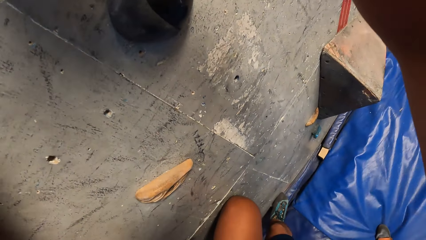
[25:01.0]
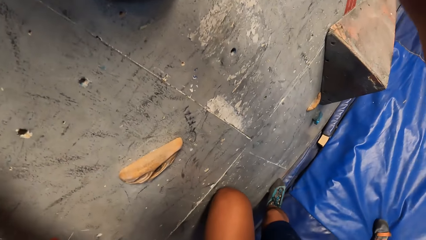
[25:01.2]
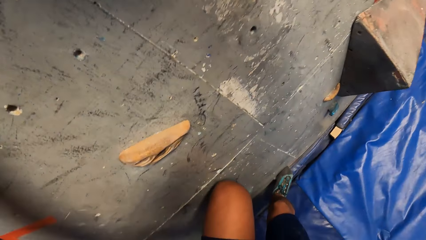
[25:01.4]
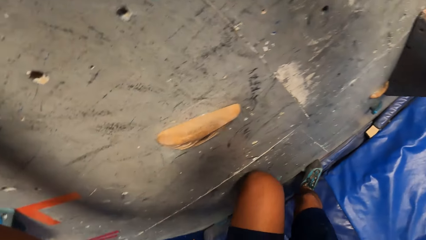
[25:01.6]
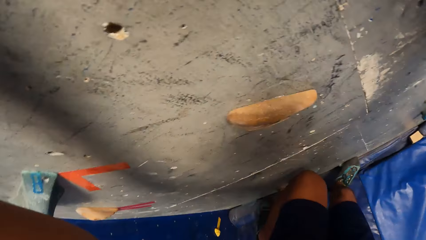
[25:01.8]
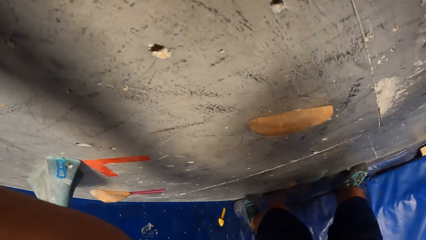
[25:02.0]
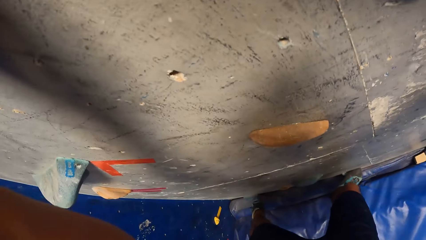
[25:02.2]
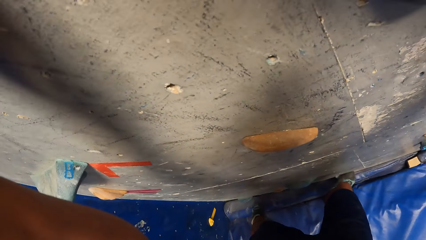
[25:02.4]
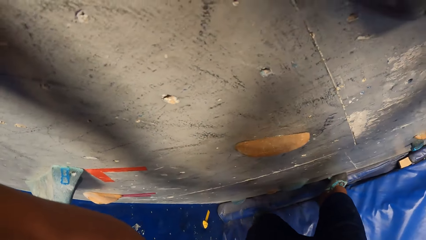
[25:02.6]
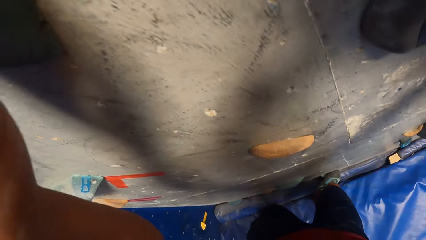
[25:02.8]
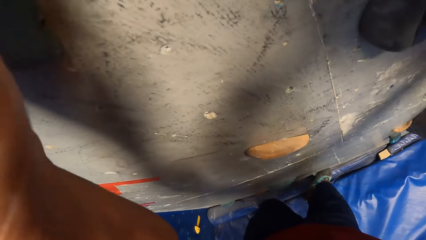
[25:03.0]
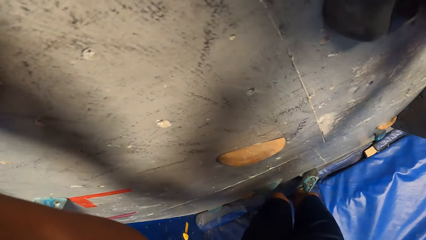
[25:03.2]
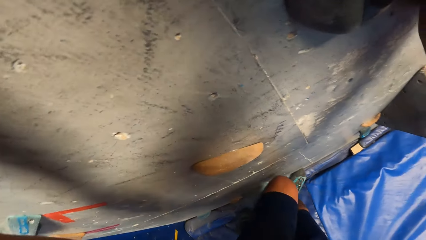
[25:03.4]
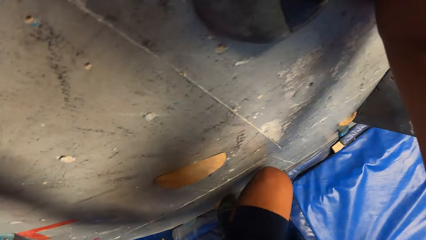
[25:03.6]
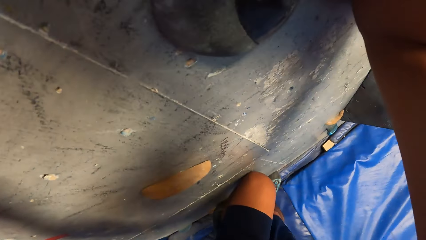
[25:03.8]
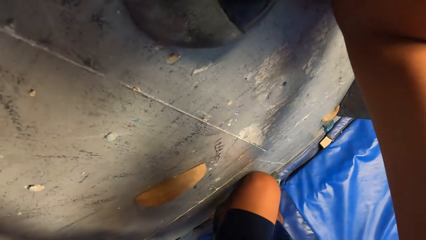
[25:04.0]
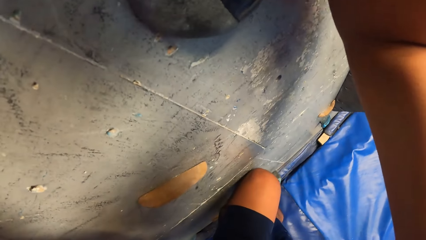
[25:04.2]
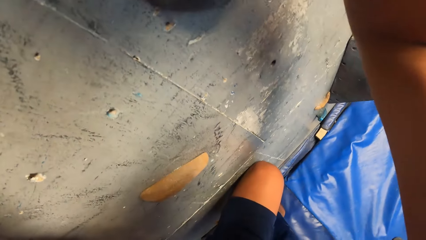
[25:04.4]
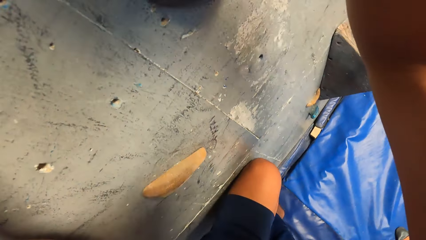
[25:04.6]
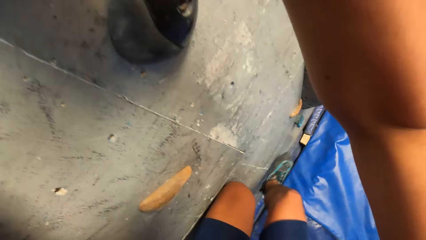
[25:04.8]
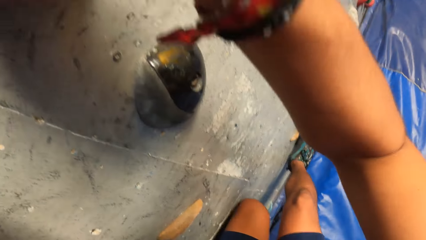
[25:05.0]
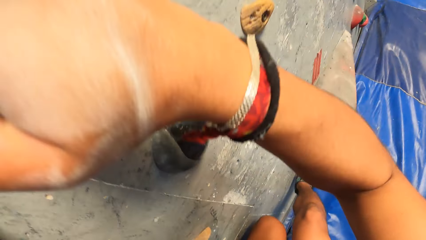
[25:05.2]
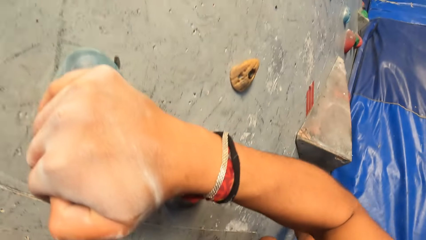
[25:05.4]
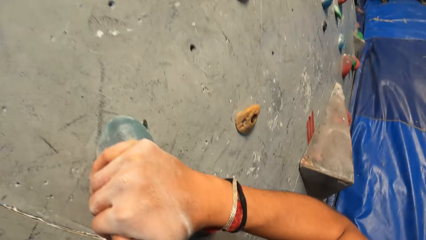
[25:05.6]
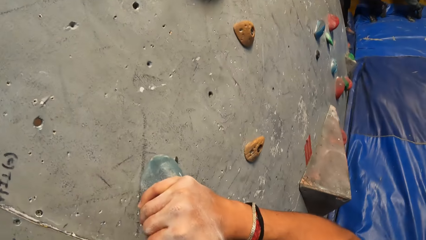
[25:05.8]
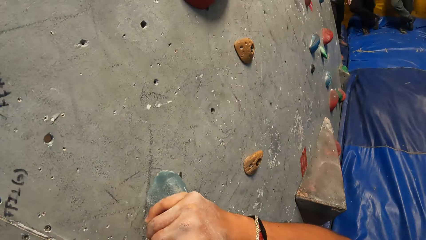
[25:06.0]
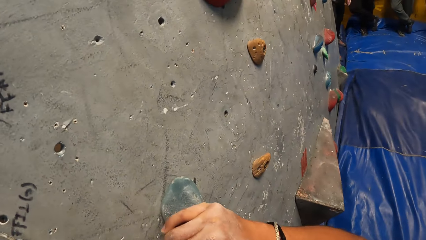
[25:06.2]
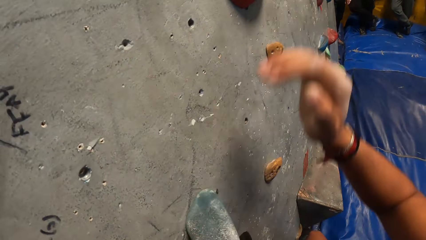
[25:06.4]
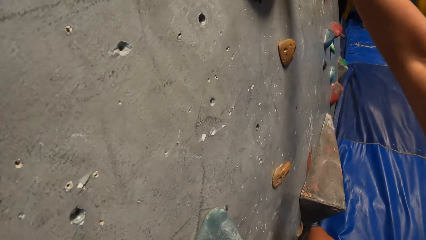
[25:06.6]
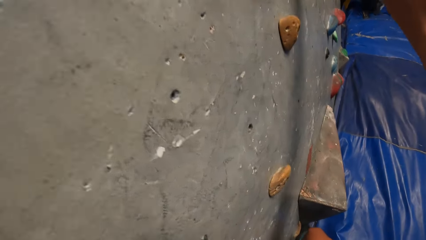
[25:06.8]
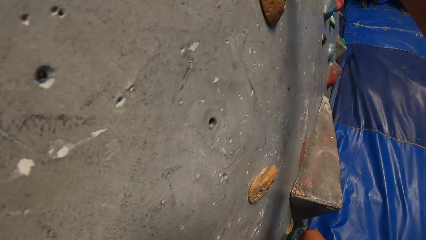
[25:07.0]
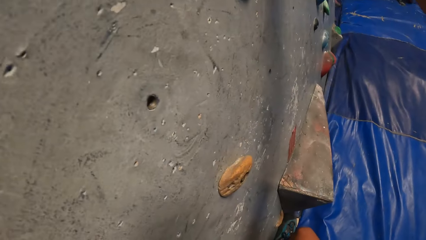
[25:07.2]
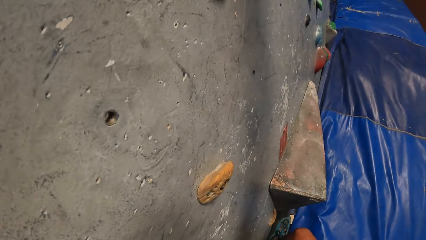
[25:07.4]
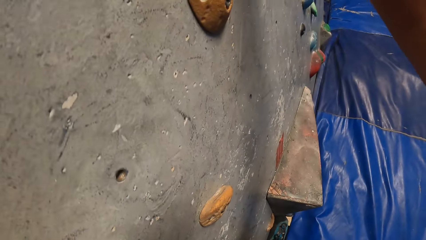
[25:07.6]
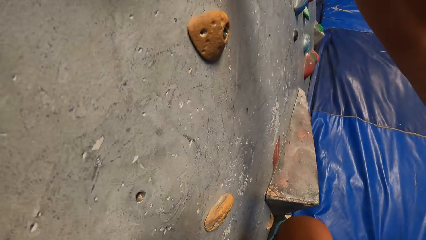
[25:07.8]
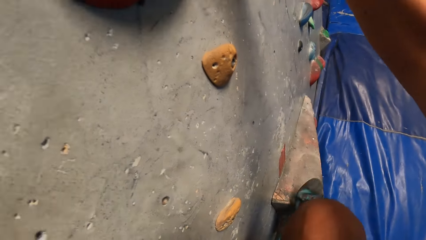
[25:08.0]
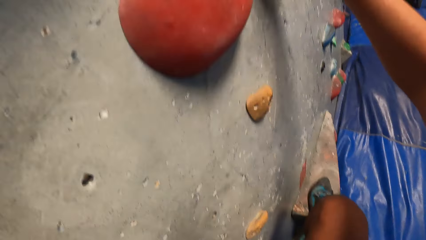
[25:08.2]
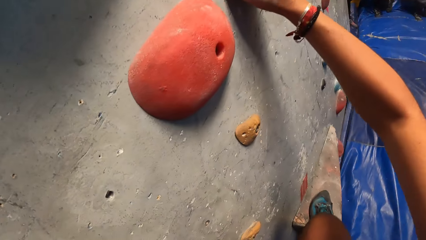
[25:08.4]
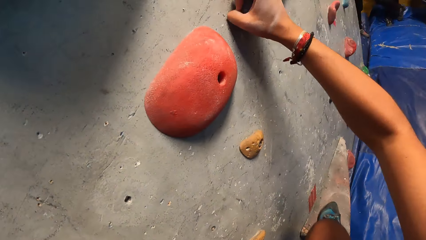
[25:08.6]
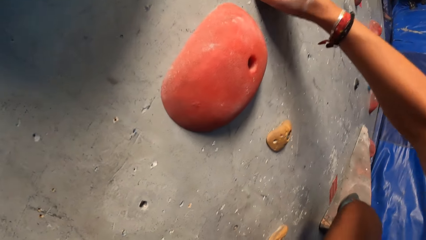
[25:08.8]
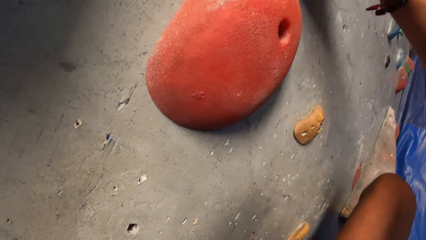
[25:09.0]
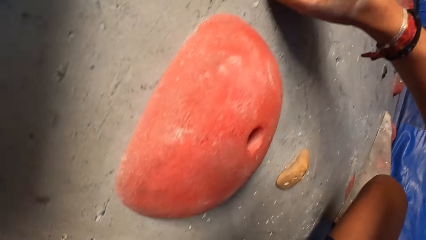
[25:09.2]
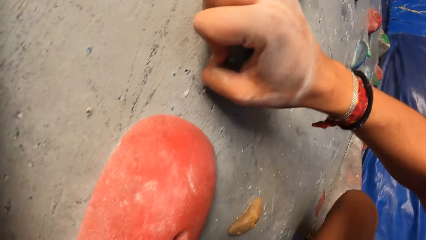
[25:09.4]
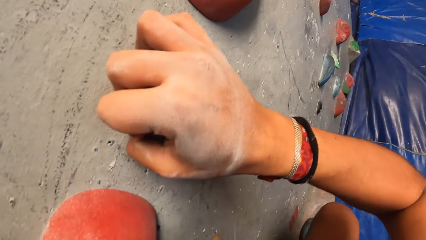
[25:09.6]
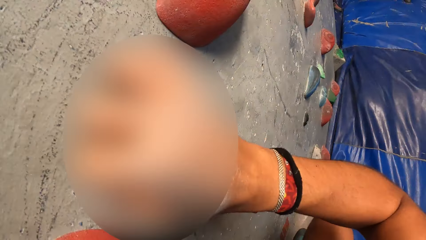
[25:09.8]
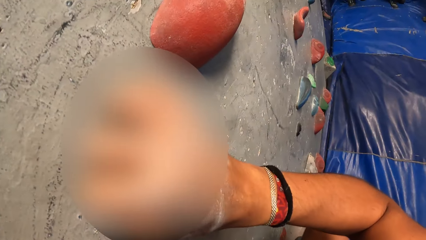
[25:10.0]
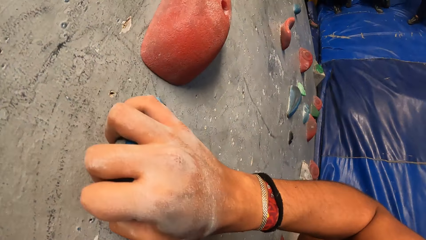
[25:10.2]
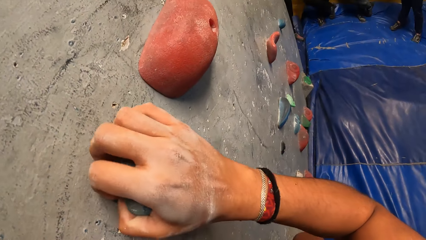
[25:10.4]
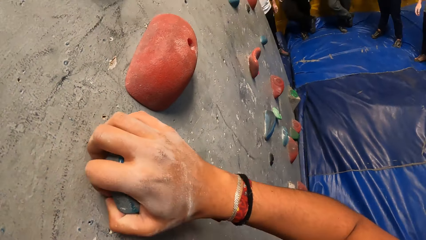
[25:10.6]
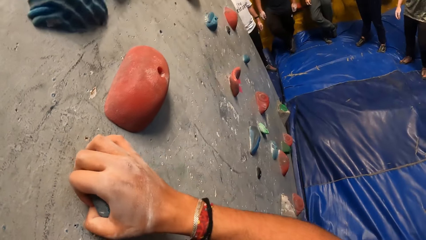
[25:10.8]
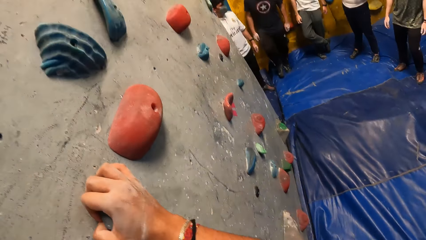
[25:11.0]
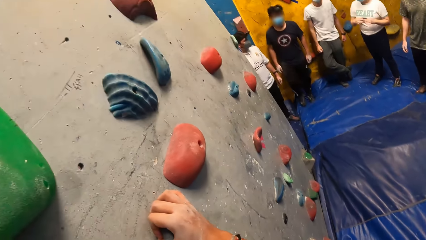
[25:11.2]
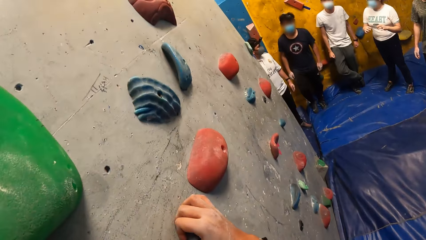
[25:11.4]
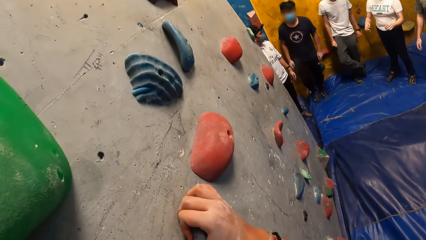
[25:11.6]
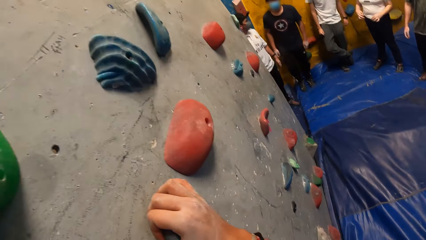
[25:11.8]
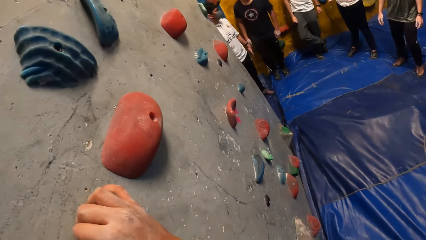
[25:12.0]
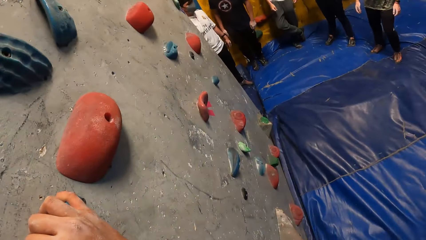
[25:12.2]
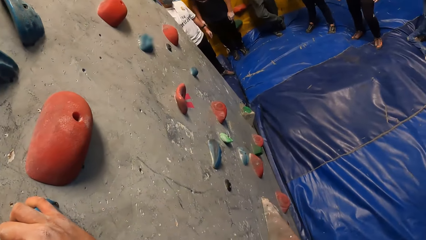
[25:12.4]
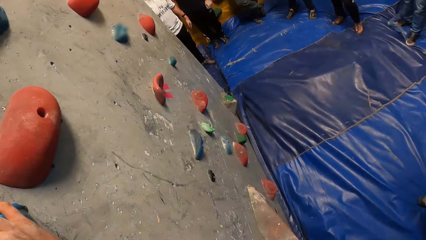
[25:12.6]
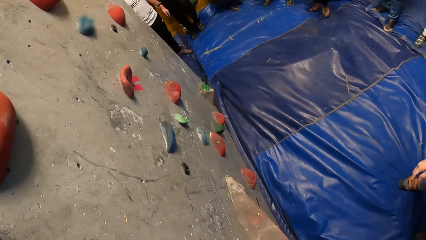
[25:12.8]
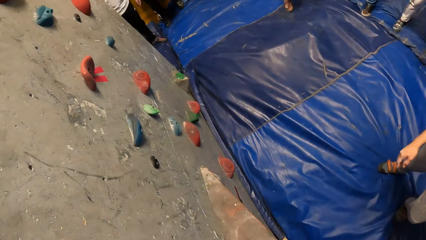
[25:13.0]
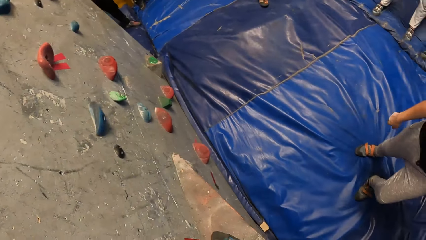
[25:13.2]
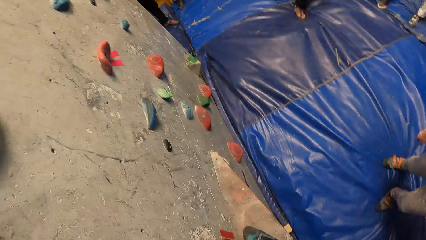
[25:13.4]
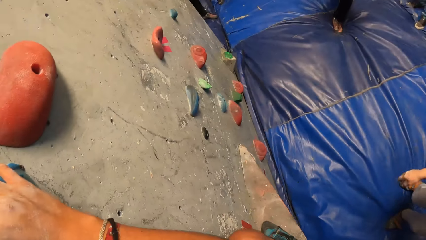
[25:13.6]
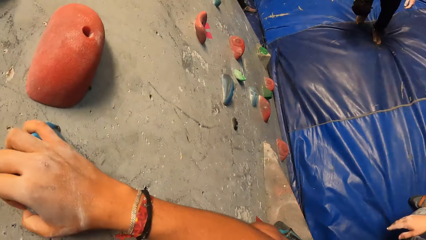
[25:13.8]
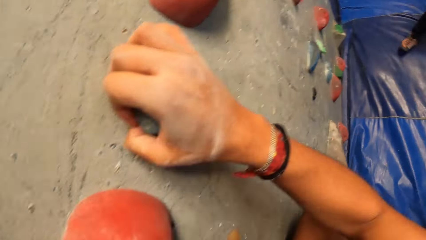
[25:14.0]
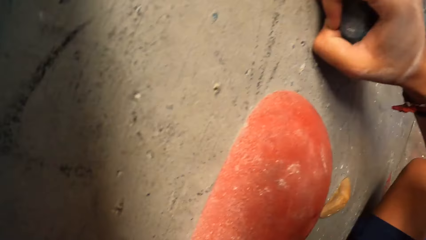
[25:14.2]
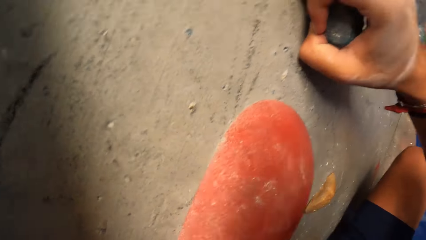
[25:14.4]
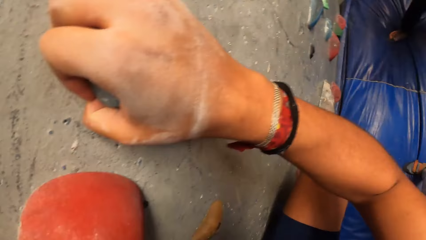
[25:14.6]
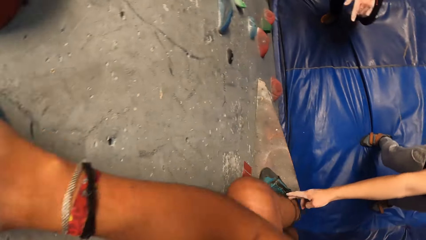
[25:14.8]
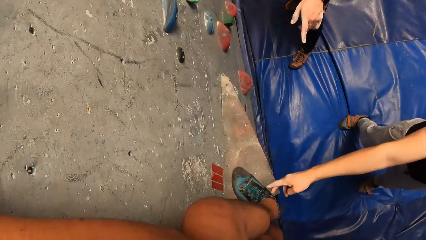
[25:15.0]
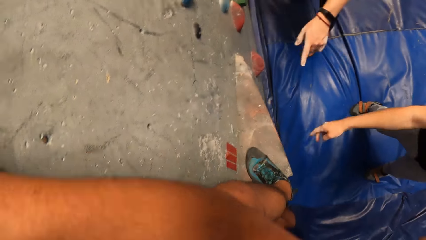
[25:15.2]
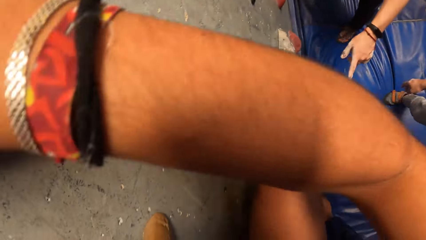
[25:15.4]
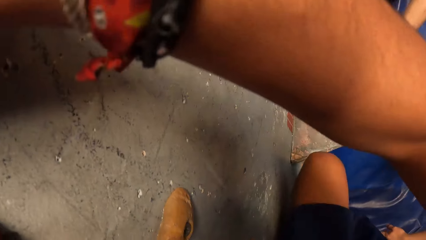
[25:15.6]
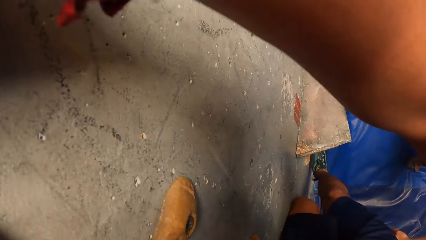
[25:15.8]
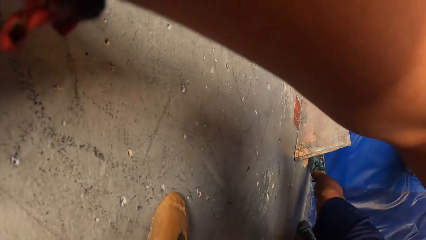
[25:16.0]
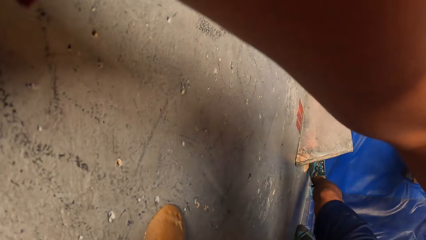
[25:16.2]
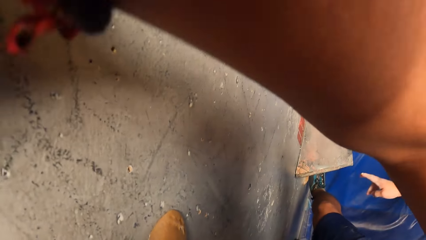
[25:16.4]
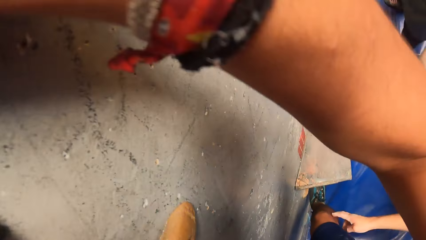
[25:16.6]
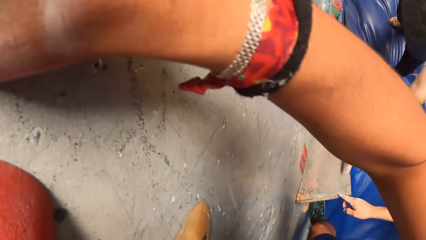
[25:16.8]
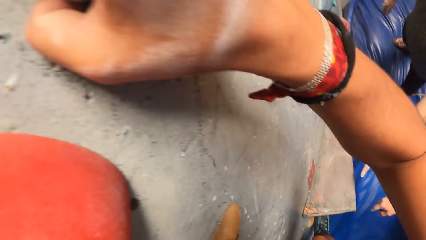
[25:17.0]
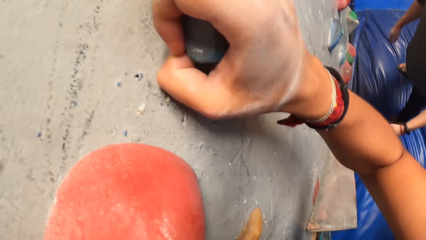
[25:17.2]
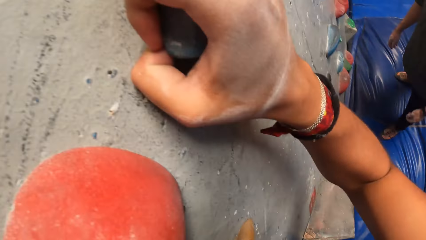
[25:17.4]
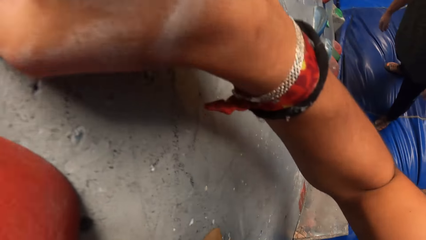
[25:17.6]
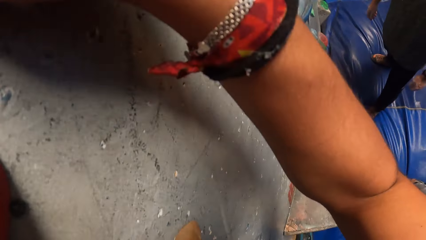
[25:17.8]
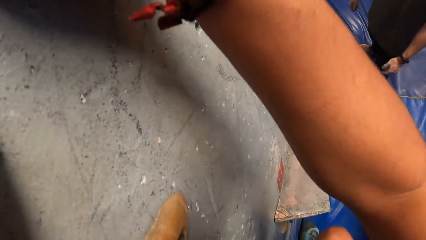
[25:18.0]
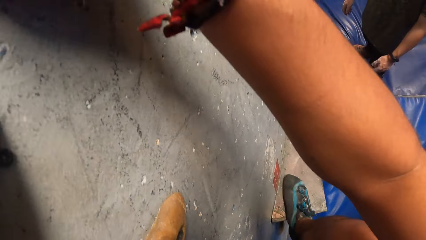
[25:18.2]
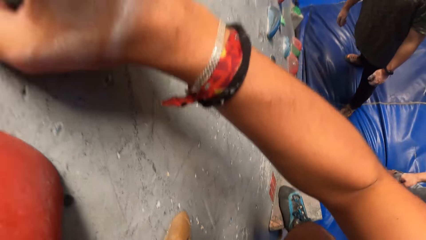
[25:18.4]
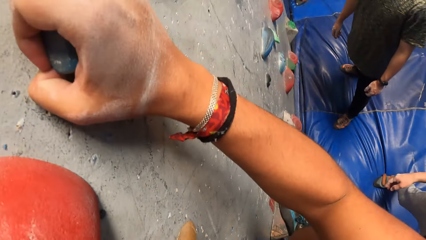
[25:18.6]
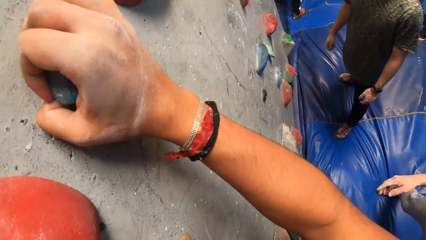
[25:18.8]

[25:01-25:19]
The man touches the leg of the camera wearer with his right hand.
